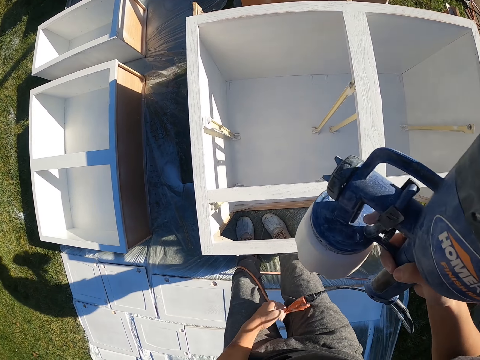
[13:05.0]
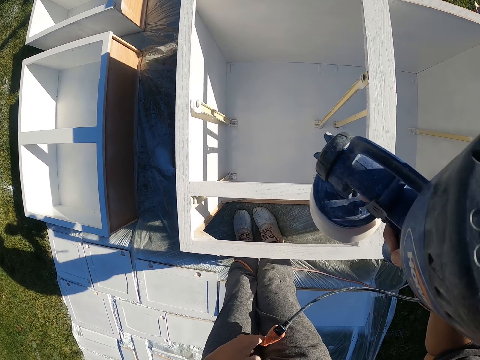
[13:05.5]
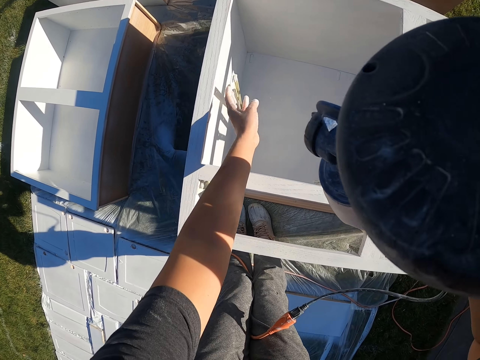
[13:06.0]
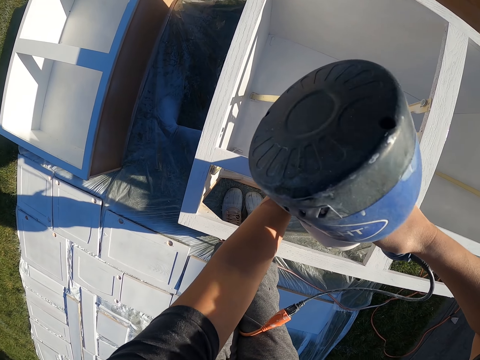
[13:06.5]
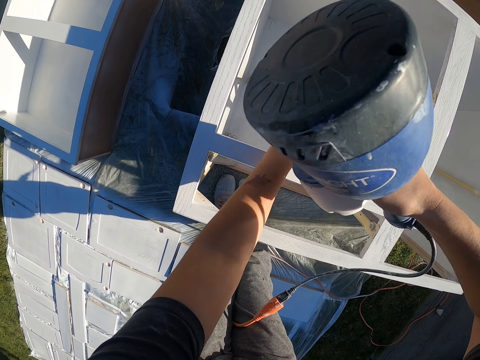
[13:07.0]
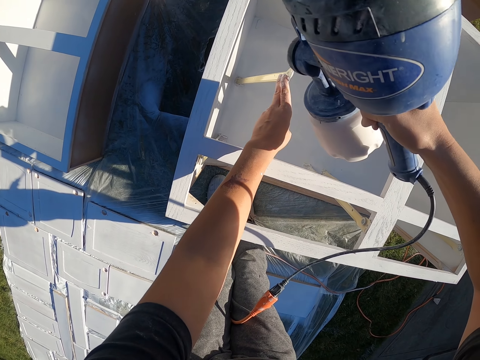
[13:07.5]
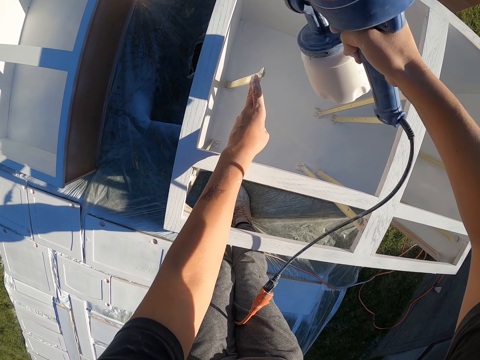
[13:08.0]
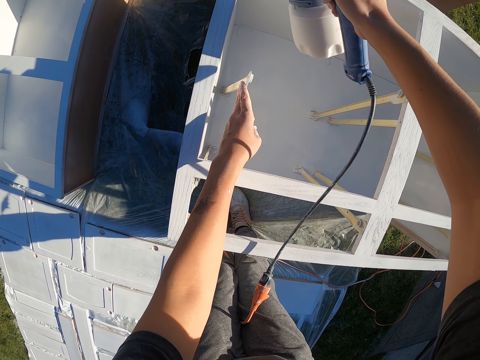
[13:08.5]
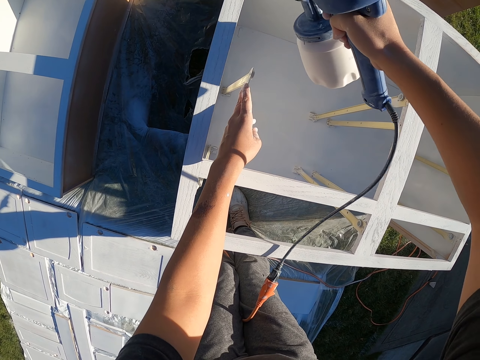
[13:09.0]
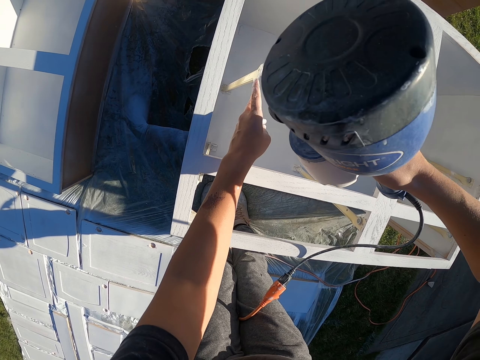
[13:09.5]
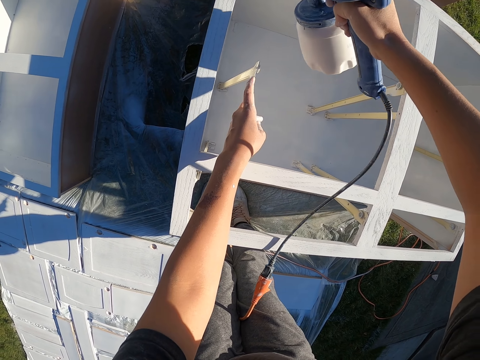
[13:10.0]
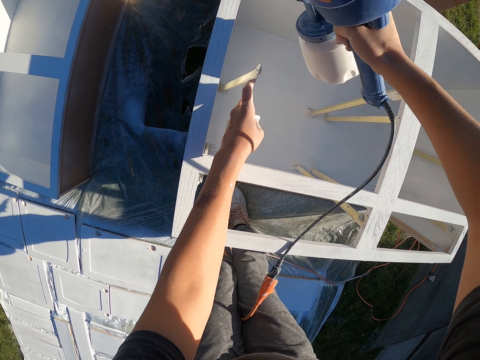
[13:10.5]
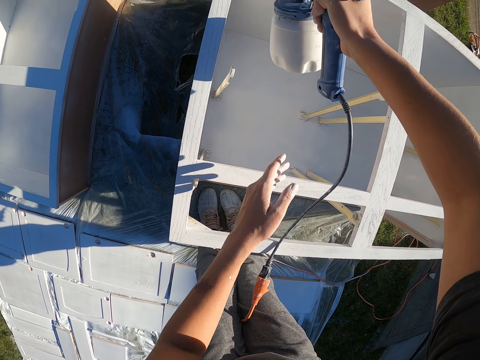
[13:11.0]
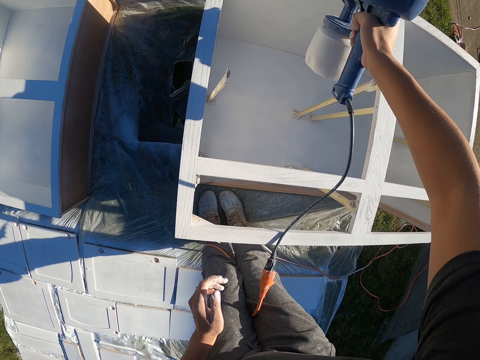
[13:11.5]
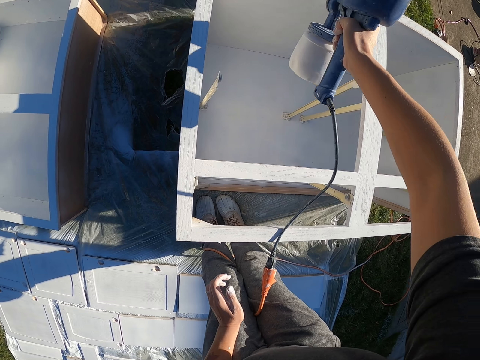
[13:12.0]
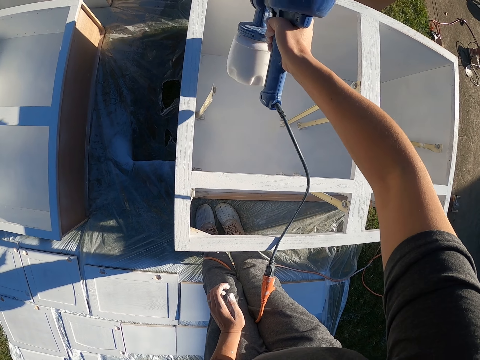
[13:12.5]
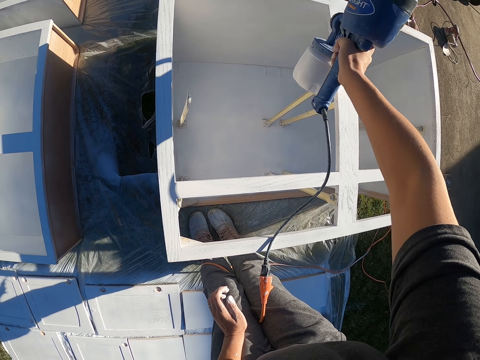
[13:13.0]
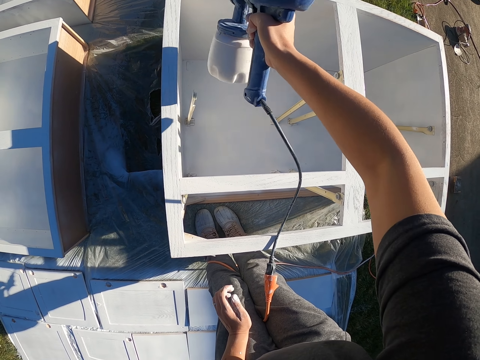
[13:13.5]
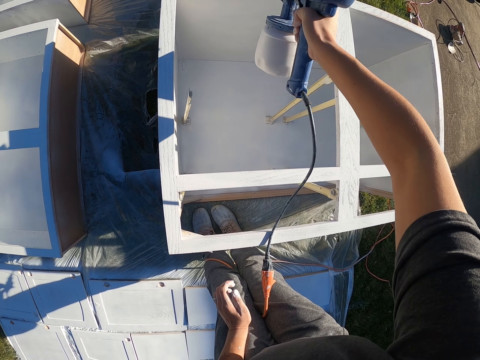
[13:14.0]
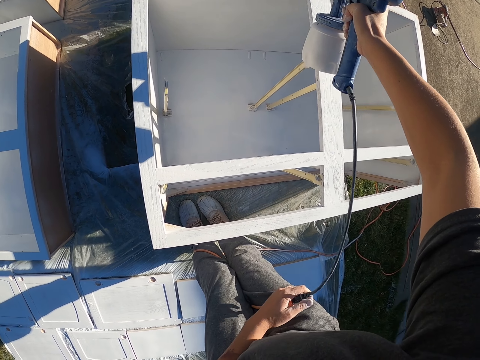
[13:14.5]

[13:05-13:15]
The camera wearer touches something from the wooden furniture.

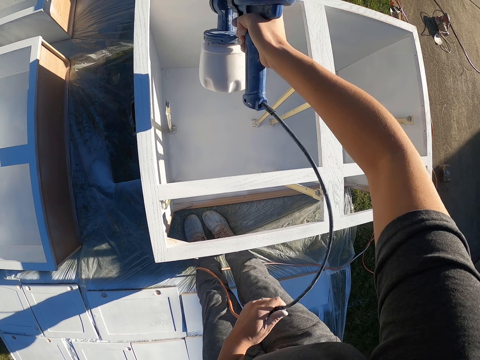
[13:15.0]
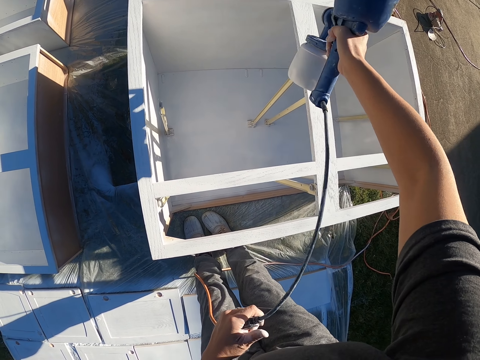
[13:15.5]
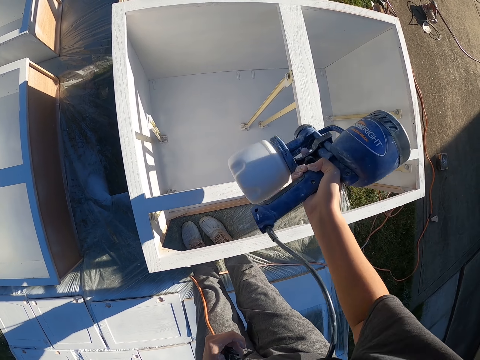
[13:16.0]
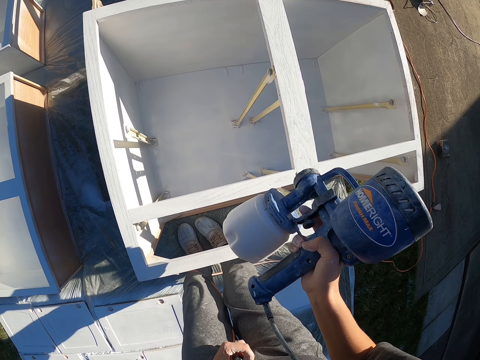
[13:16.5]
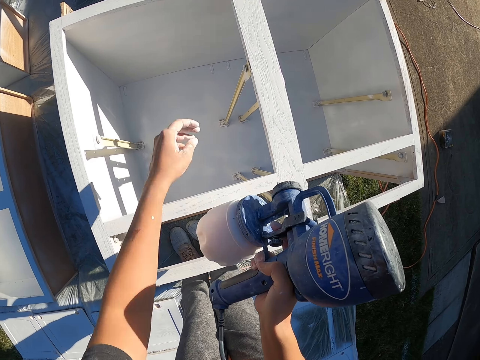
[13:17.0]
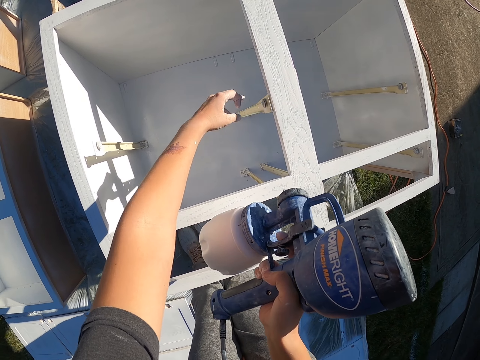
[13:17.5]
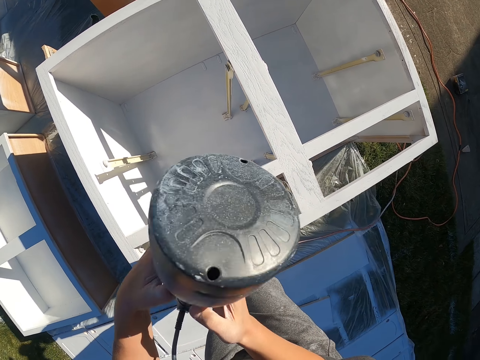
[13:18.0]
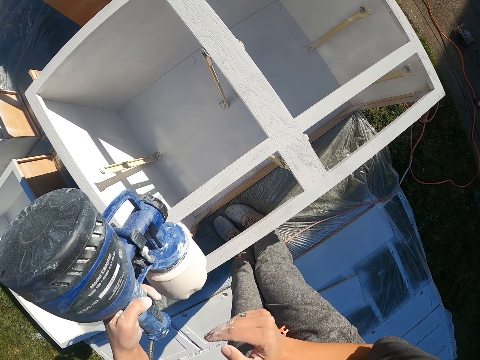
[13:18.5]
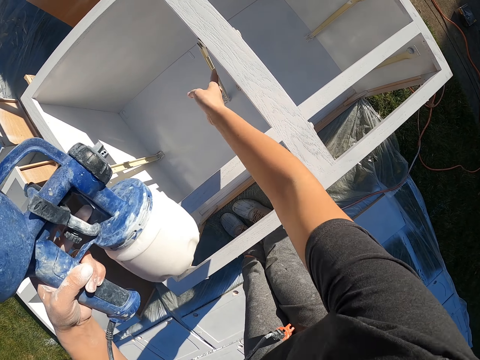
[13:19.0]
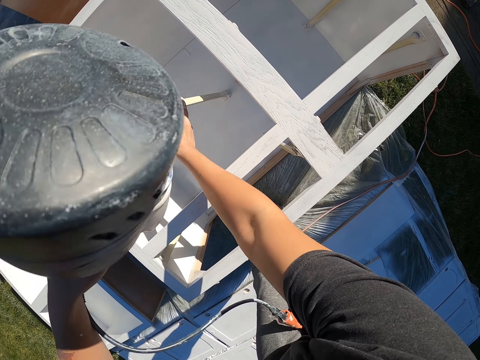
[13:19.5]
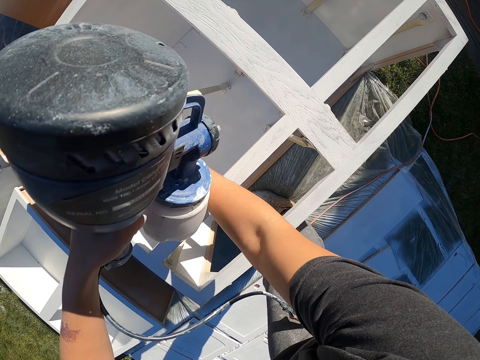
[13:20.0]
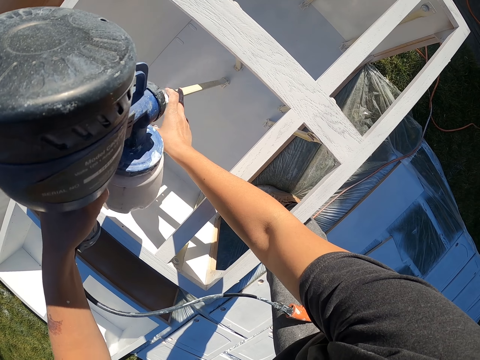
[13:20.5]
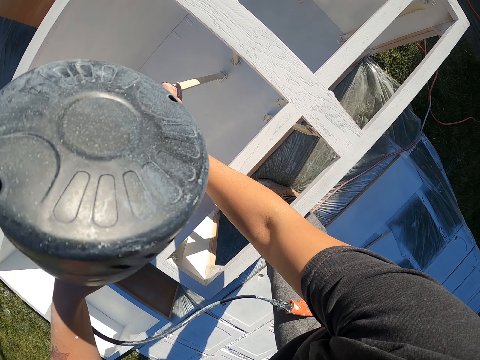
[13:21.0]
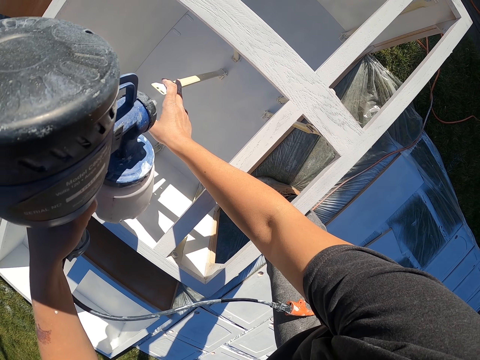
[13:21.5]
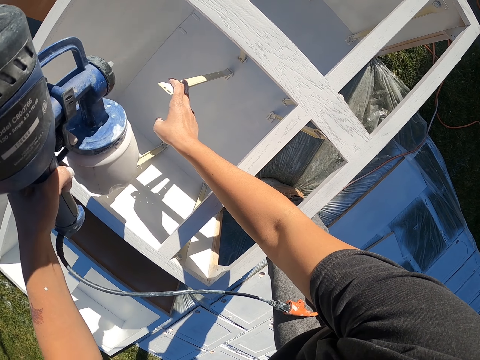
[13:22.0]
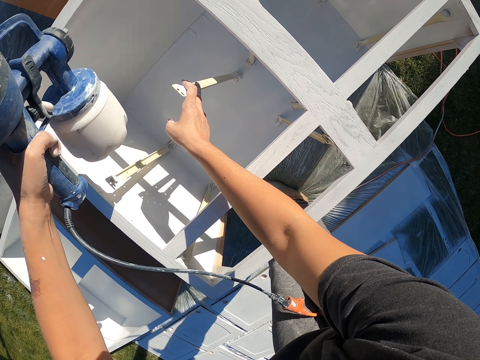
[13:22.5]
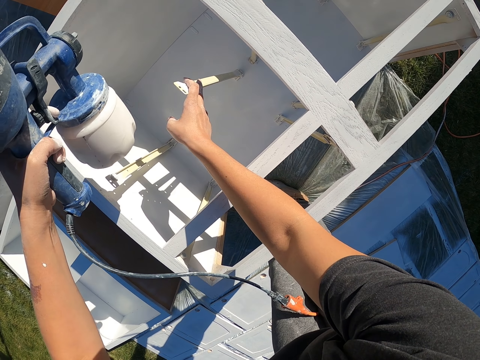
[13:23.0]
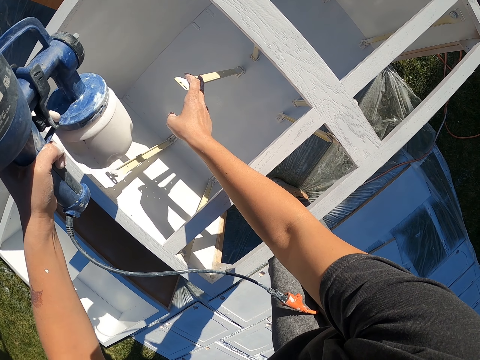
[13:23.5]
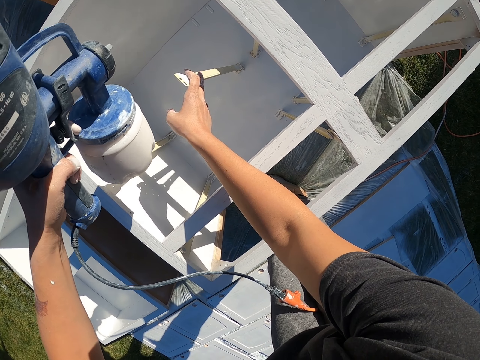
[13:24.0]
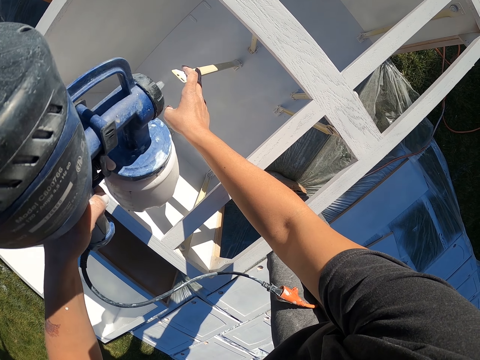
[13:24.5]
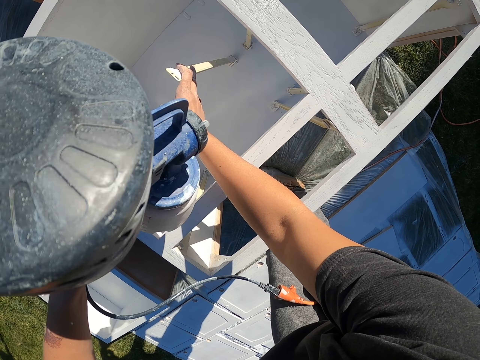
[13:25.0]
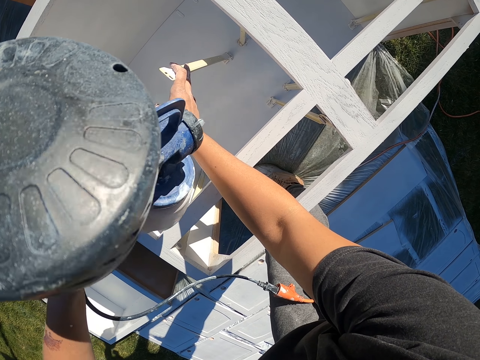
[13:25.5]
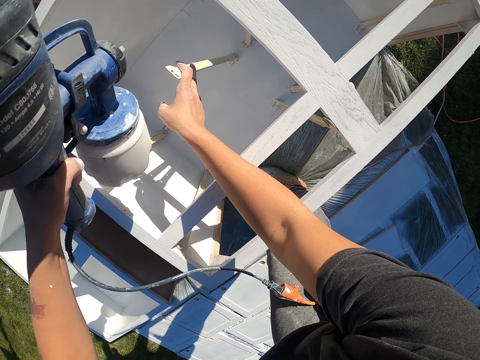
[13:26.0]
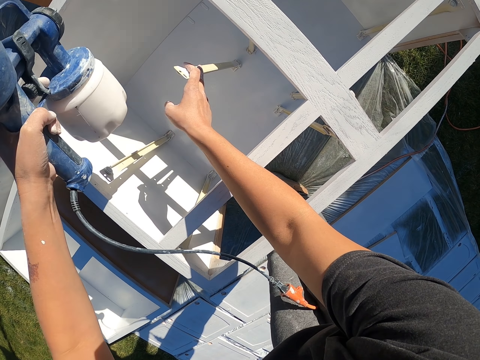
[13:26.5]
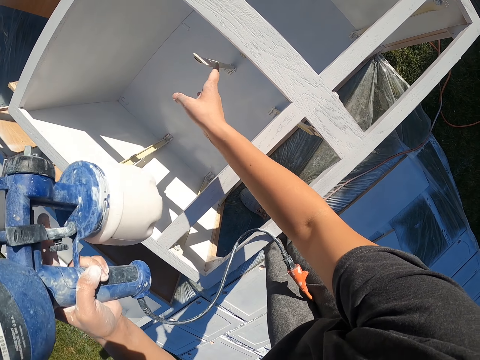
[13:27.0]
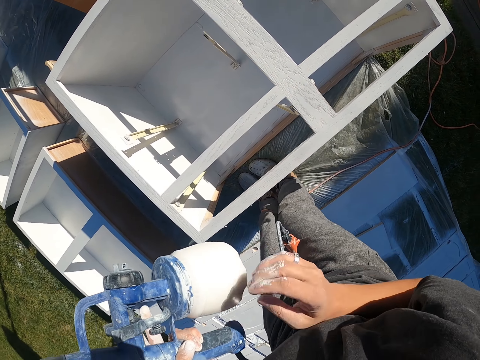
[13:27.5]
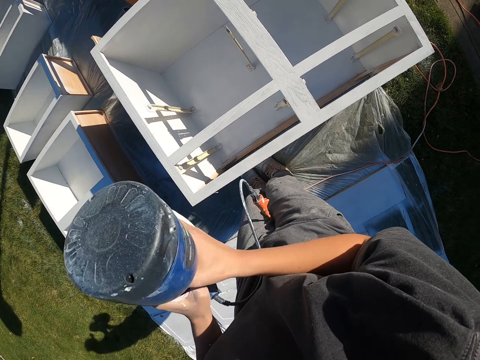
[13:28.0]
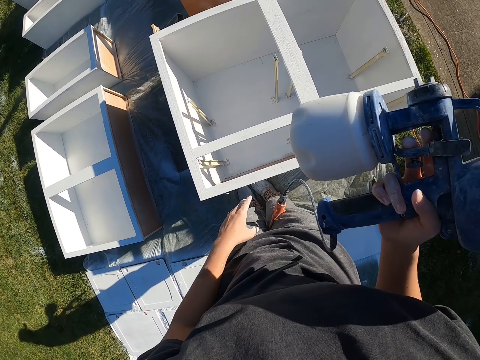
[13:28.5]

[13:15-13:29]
The camera wearer holds pieces of wood. They touch something from the wooden furniture. They spray on the wood surface. They hold the paint gun.

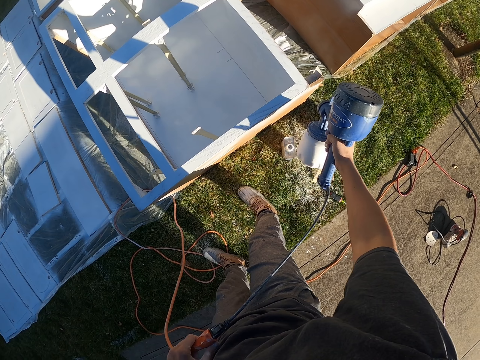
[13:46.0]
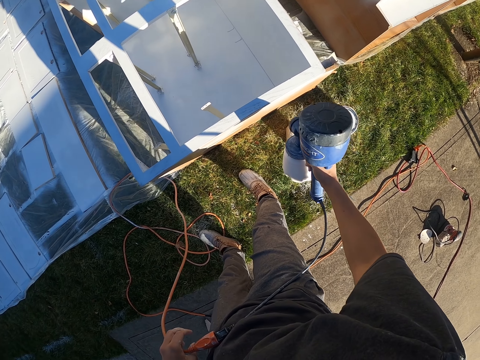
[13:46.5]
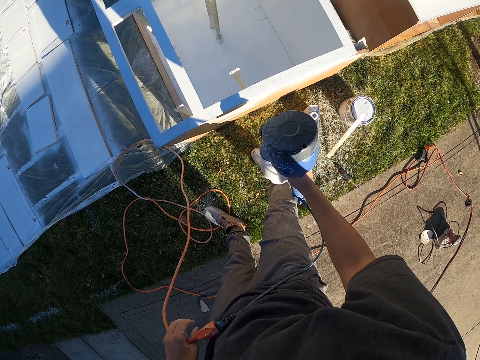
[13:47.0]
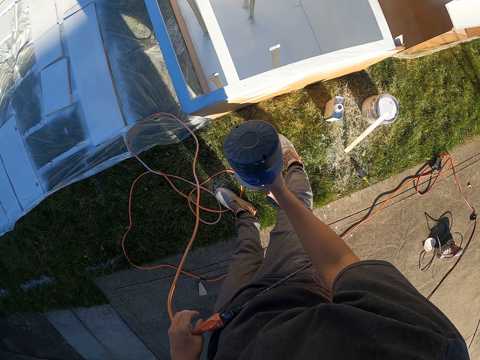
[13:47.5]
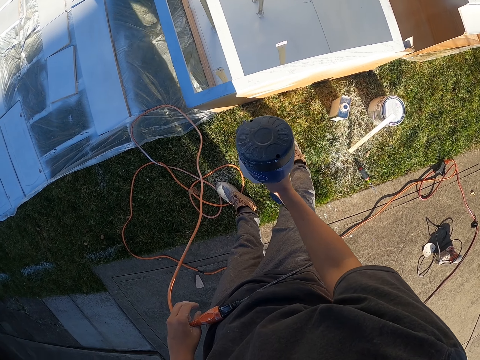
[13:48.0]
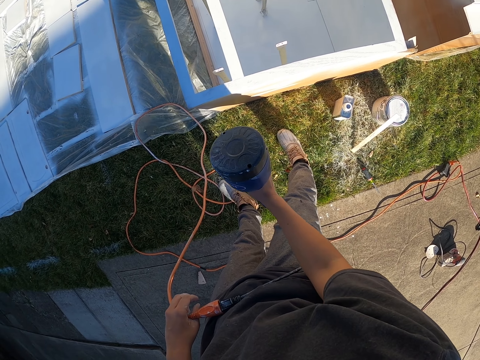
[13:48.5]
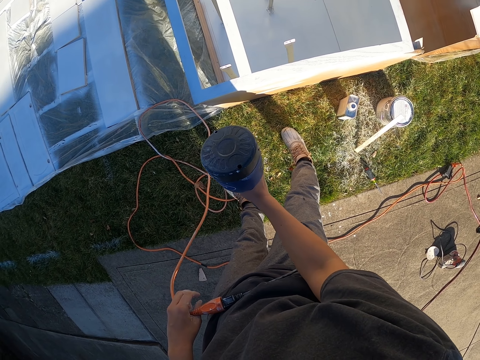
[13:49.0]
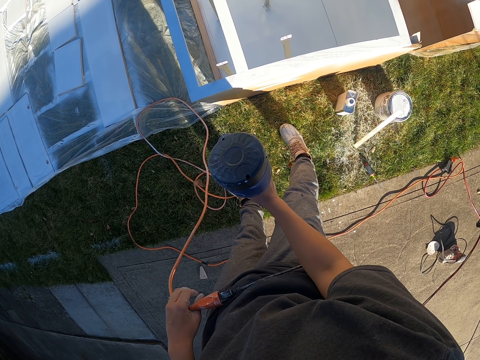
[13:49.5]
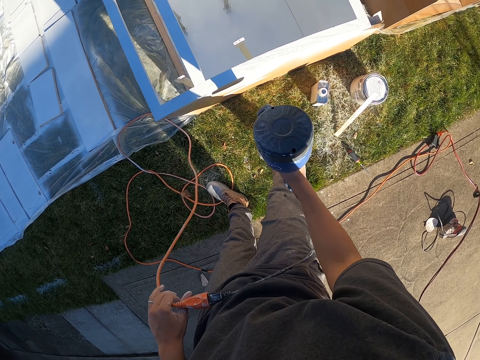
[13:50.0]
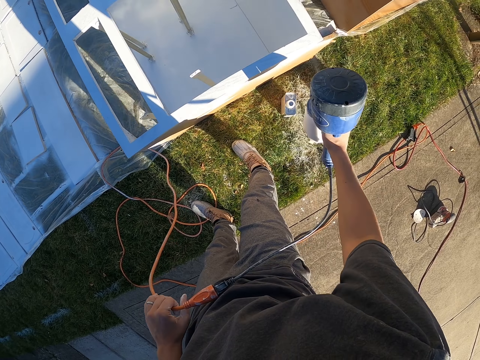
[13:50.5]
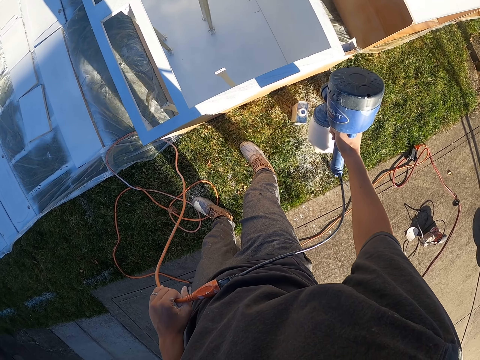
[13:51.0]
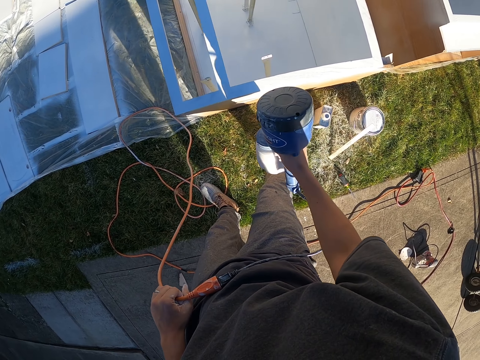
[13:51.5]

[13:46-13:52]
The camera wearer sprays on the wood surface.
